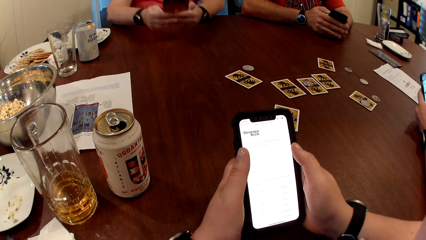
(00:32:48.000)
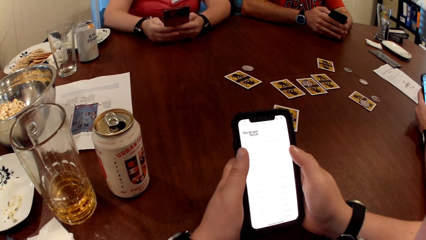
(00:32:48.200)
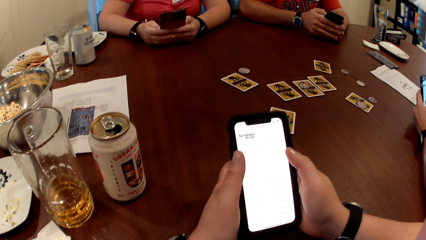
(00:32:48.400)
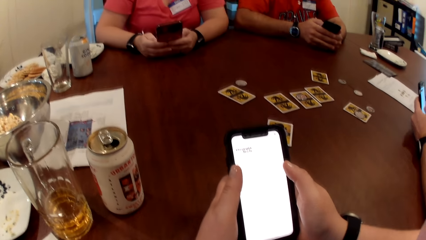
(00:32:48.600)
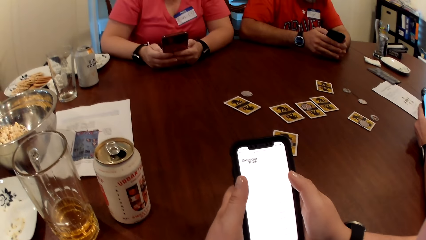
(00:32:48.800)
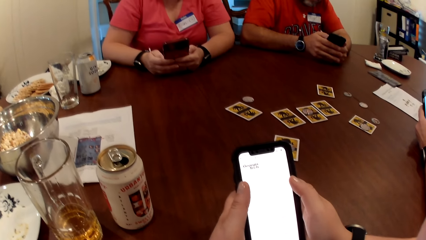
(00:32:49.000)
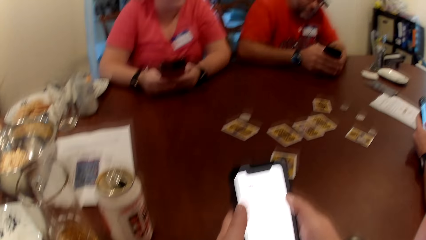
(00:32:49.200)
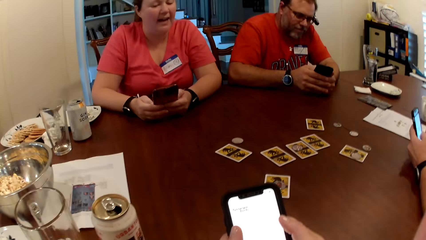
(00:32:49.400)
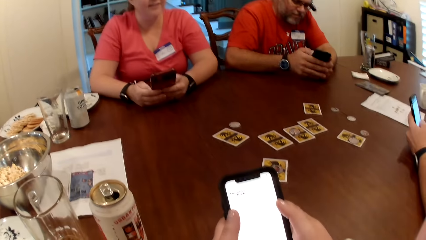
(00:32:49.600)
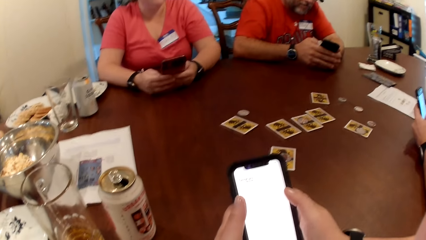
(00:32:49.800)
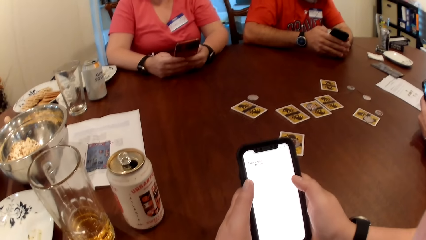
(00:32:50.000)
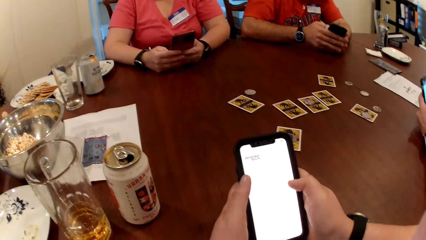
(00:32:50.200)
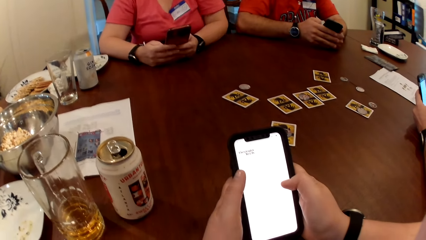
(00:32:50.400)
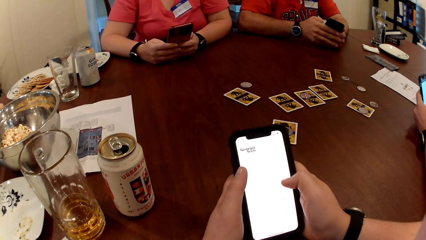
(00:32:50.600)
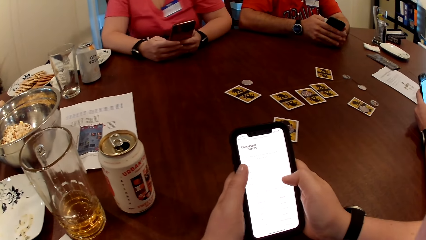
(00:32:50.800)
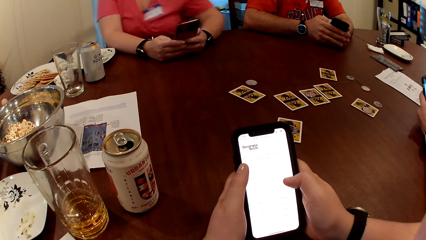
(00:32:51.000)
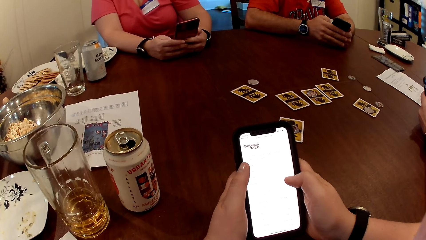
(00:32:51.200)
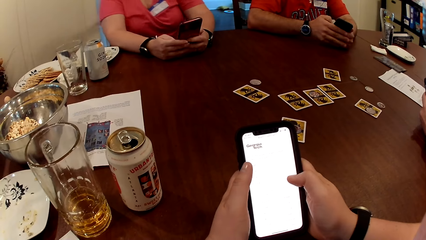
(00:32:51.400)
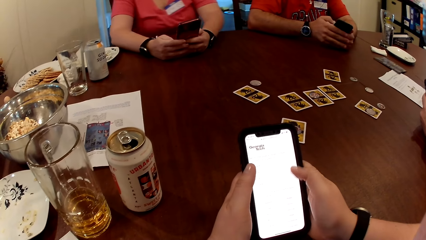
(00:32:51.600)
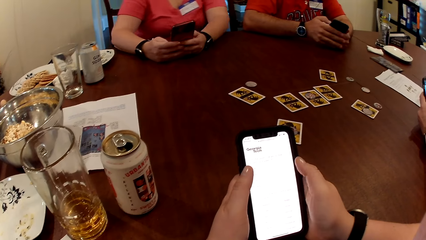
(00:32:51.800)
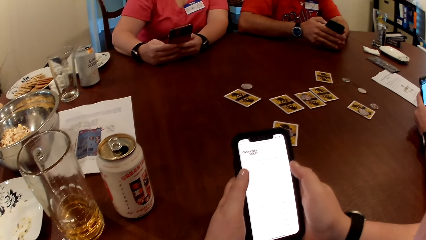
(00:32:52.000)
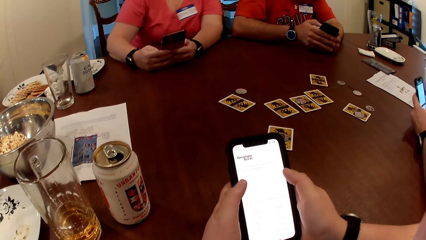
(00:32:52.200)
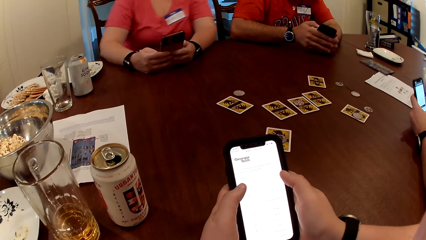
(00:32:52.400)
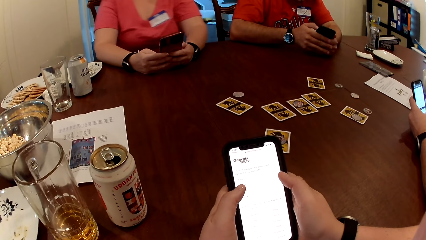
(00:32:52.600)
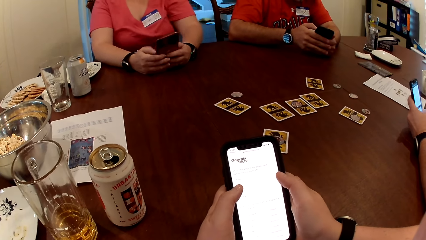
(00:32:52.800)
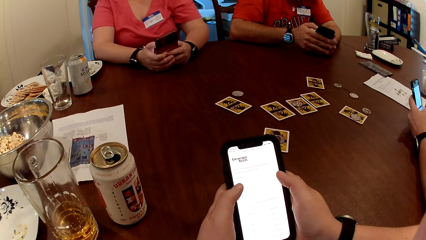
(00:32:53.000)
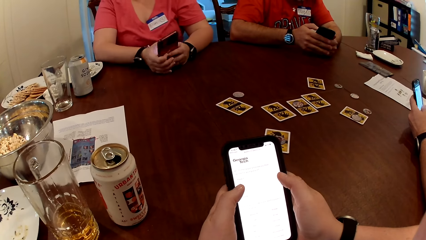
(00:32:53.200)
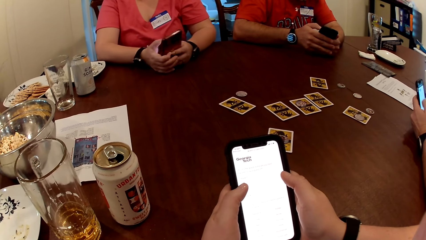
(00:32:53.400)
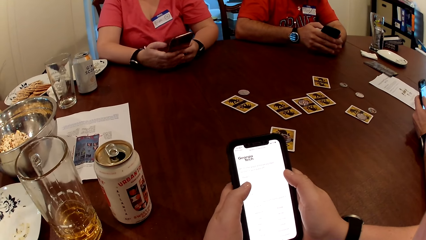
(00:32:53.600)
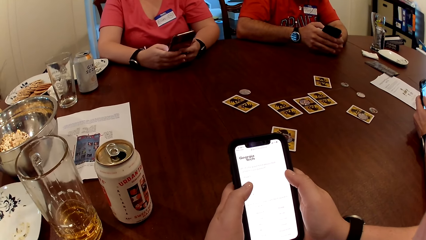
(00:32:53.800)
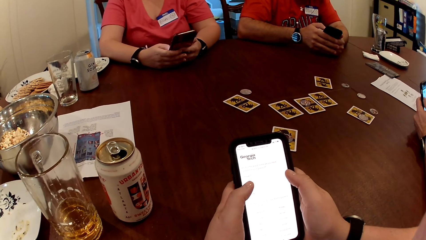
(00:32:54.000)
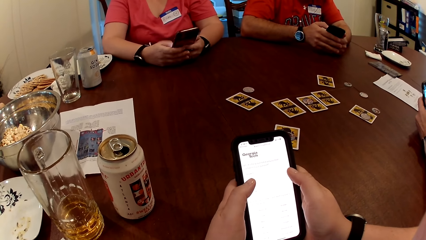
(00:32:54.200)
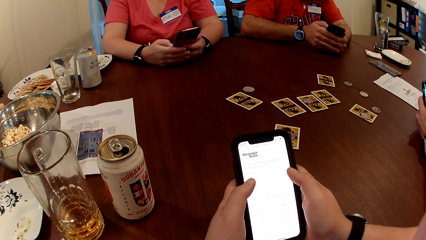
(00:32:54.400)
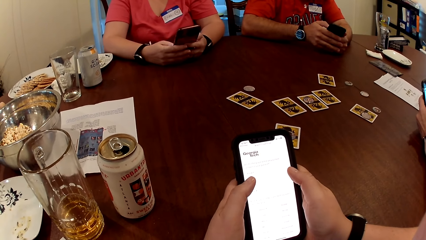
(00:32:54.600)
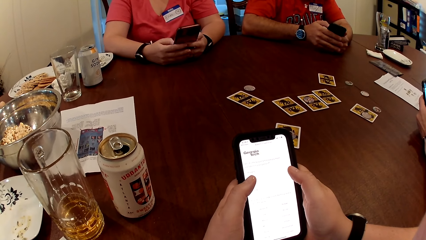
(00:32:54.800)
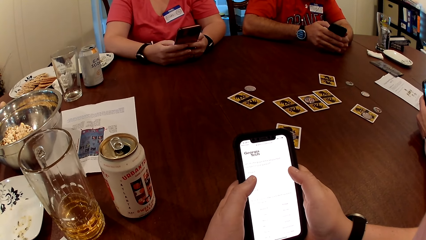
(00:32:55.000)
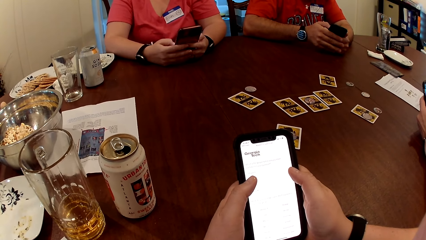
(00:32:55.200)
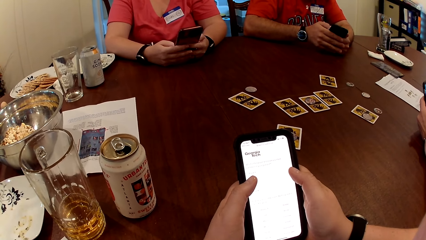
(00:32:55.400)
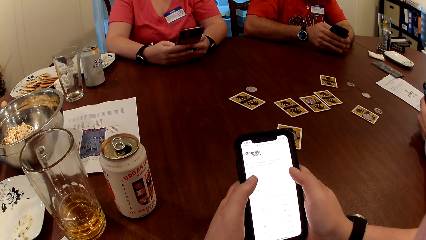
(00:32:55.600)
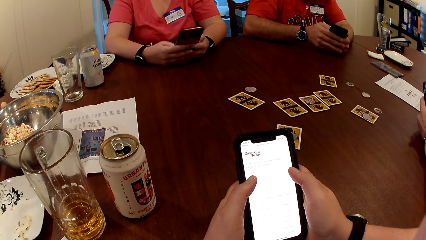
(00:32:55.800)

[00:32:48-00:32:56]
The camera wearer converses with the lady.

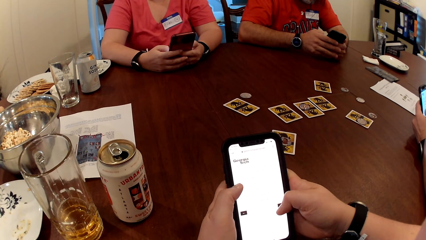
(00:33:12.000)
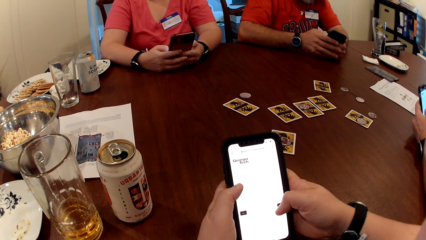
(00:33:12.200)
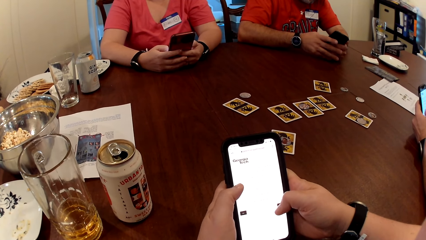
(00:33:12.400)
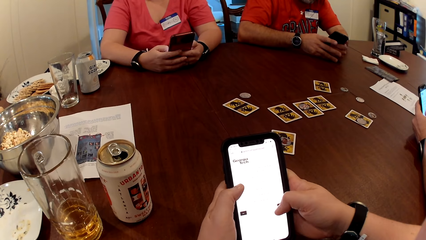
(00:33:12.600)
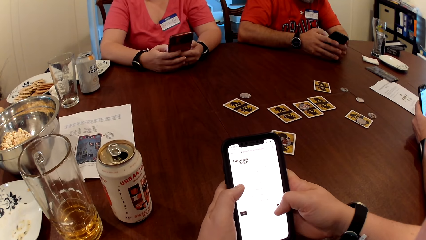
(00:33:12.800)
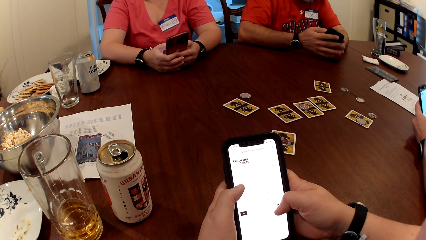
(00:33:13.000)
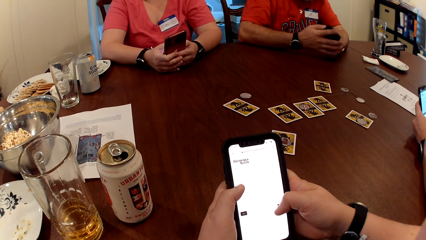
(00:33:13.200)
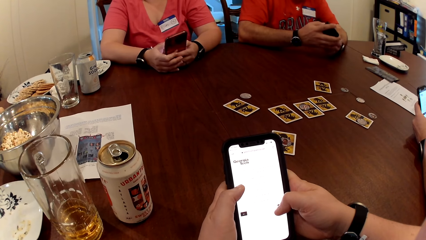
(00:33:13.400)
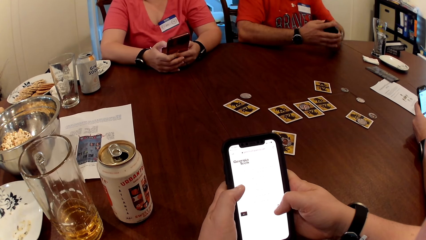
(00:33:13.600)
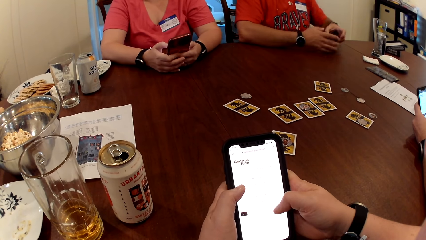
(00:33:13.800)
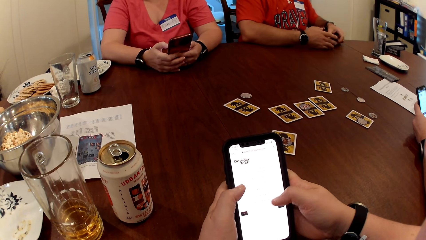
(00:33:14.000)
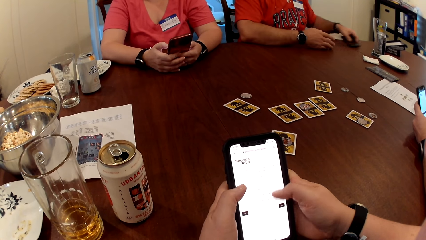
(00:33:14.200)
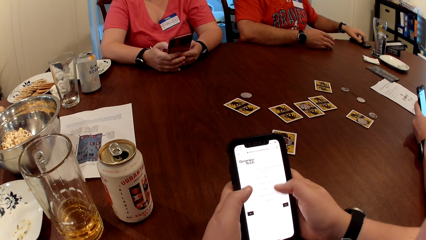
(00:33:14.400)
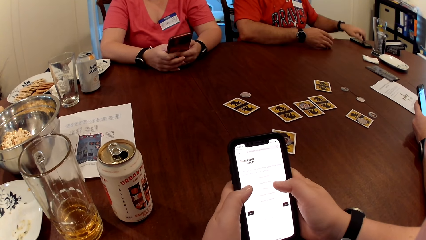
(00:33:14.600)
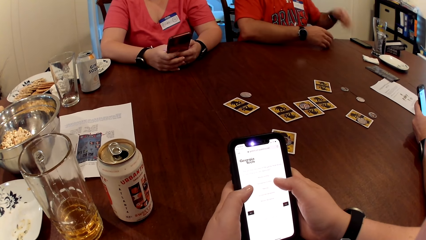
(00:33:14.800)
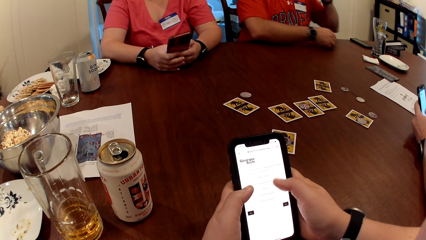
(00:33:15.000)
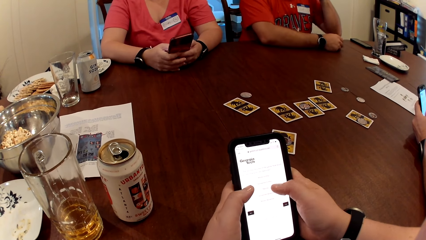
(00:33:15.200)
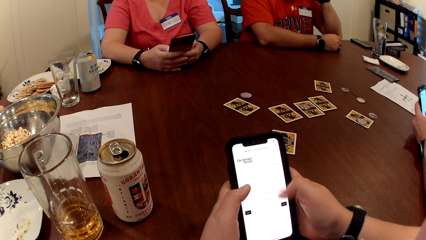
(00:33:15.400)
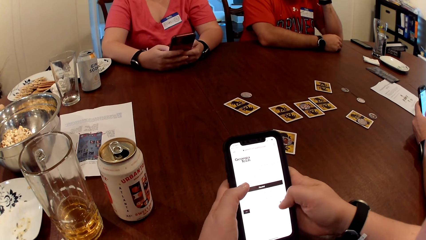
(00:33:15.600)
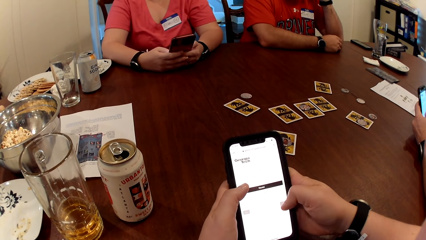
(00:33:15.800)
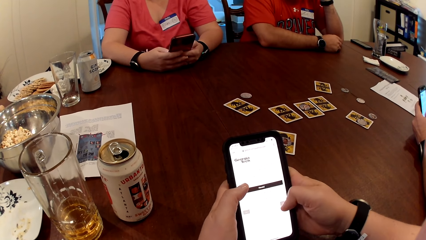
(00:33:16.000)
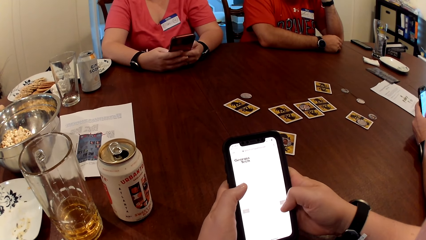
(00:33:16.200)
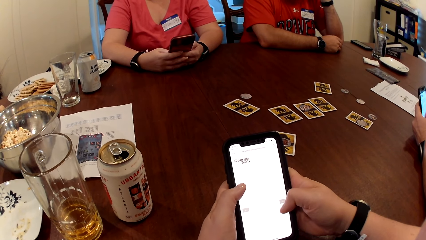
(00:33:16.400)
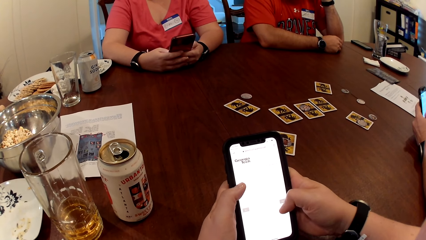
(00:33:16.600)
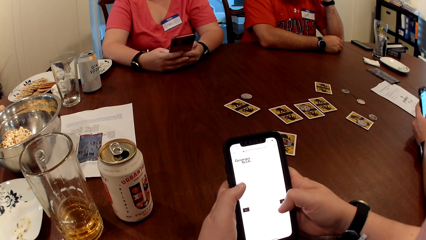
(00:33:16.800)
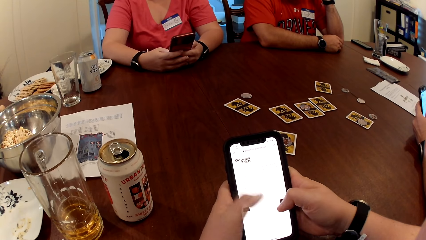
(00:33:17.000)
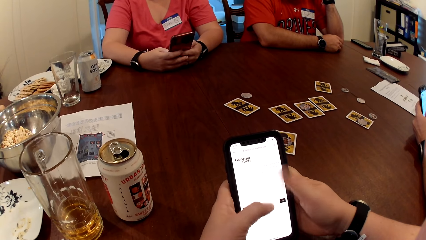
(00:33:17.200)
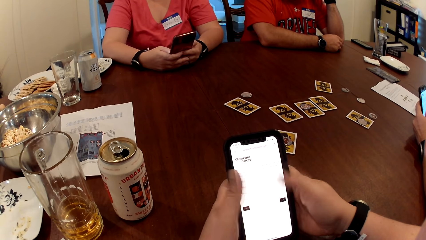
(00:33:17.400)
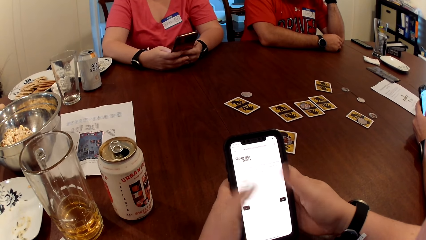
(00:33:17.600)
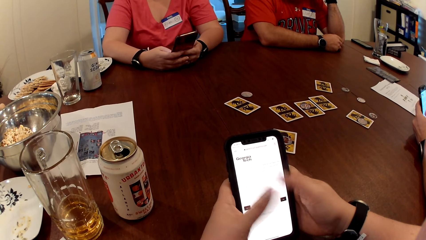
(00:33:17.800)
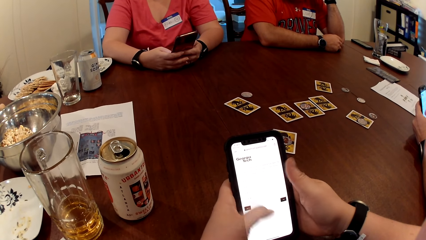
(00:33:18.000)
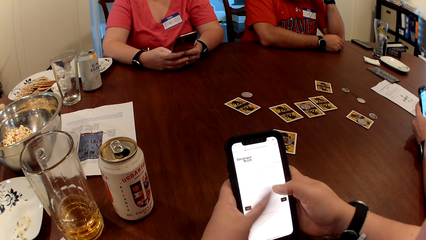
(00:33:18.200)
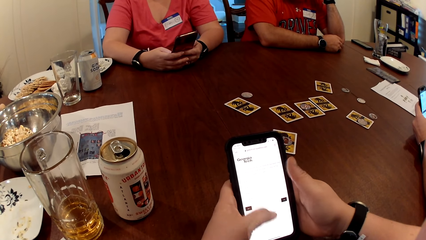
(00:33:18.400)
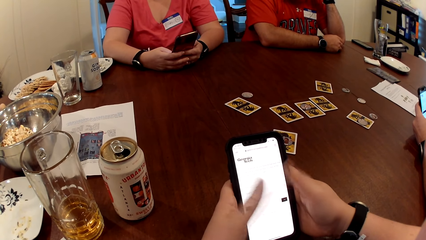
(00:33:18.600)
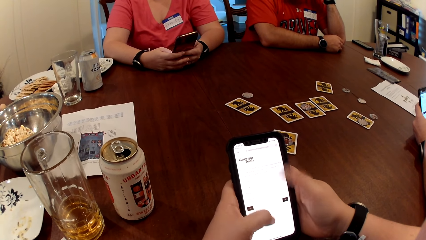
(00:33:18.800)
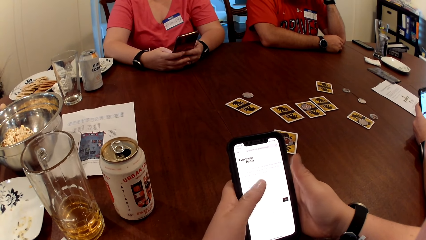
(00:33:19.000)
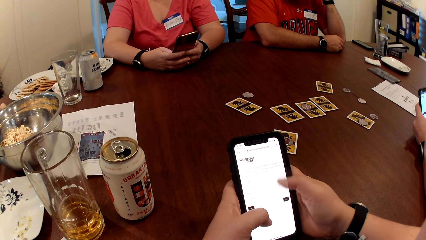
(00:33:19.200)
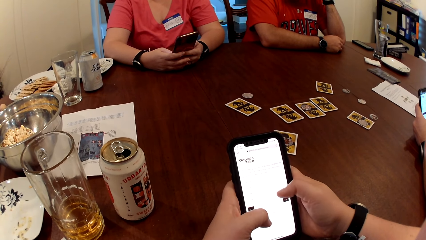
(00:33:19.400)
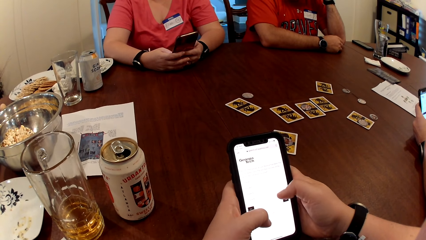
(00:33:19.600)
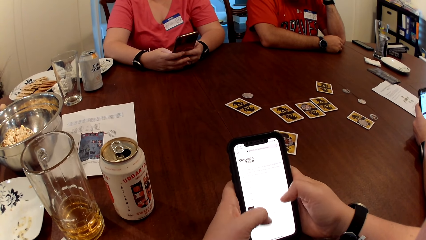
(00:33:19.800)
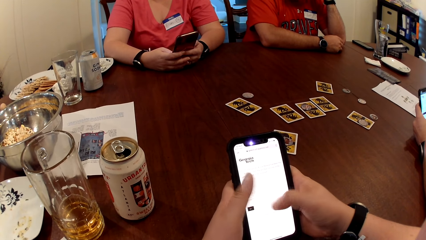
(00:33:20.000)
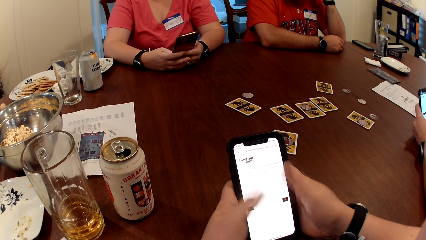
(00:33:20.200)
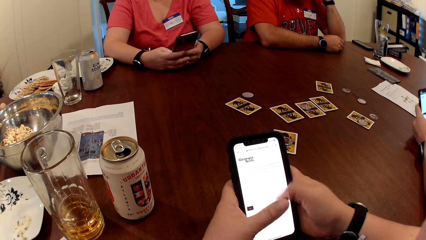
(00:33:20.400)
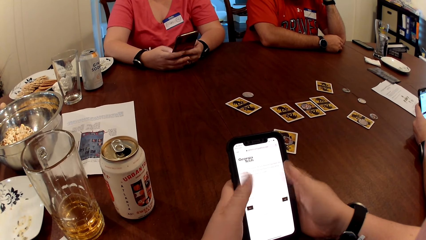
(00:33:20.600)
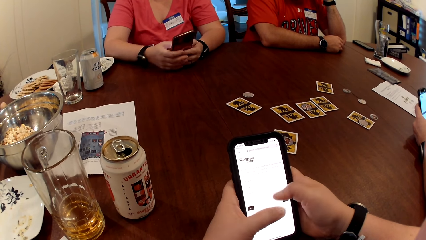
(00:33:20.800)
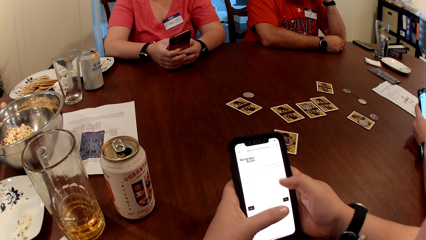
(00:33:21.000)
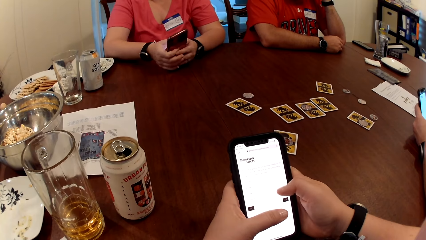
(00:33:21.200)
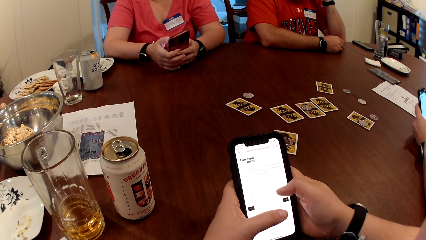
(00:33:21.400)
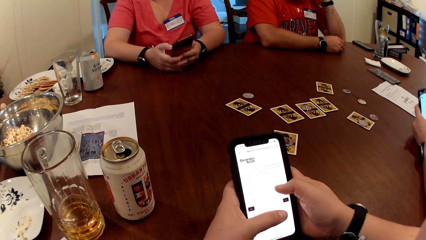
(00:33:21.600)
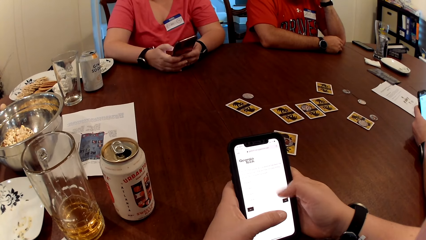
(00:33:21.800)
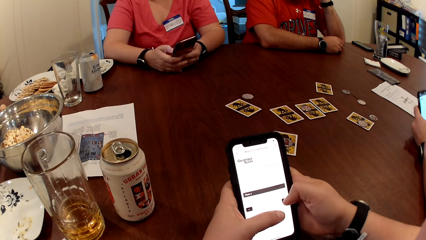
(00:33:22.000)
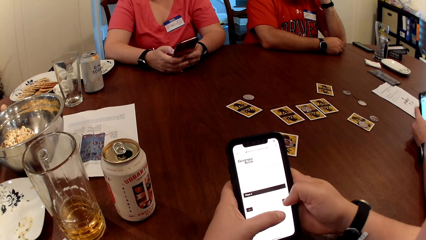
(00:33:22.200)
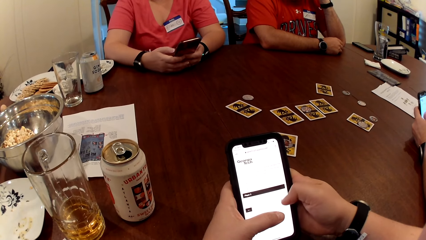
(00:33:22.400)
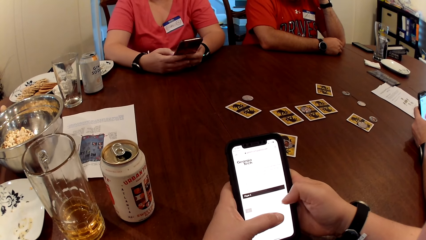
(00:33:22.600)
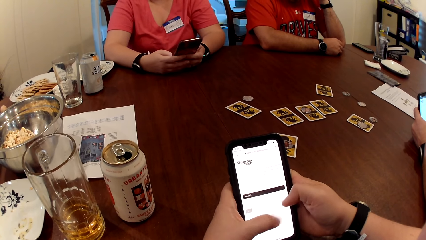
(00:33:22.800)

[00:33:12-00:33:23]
The man puts the phone on the table with his left hand. A woman taps a phone with both hands.
